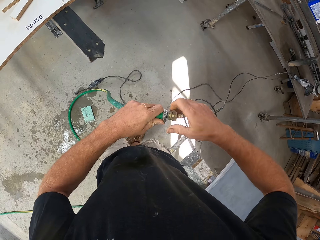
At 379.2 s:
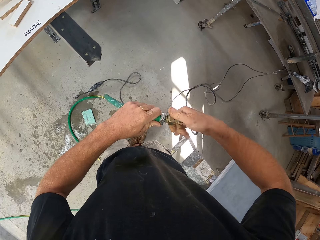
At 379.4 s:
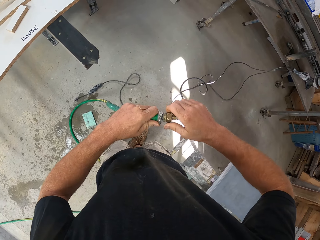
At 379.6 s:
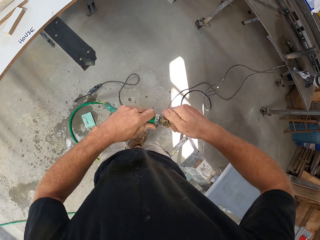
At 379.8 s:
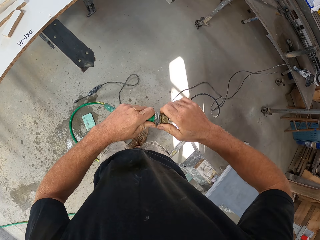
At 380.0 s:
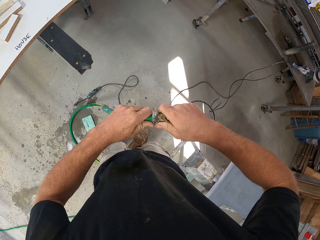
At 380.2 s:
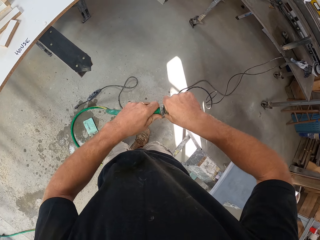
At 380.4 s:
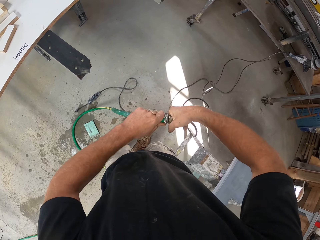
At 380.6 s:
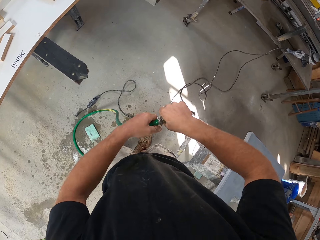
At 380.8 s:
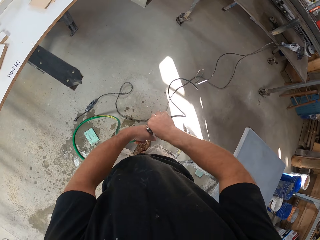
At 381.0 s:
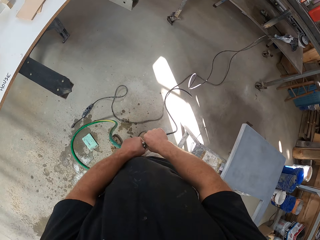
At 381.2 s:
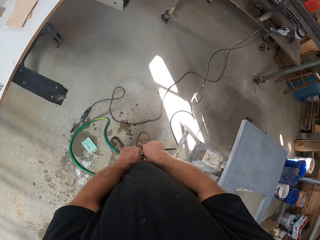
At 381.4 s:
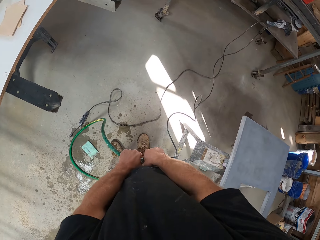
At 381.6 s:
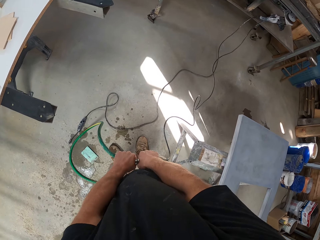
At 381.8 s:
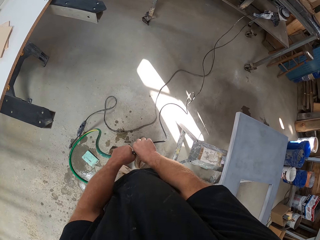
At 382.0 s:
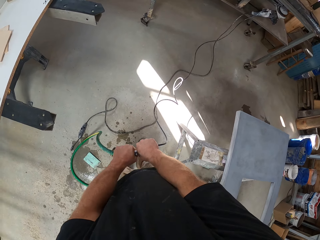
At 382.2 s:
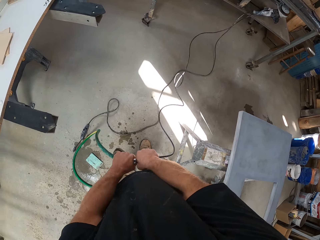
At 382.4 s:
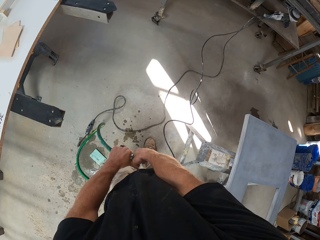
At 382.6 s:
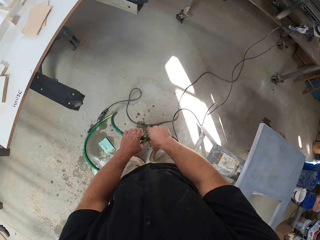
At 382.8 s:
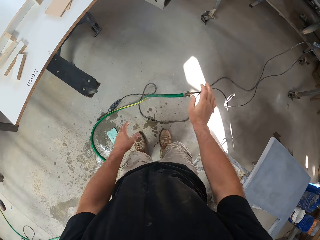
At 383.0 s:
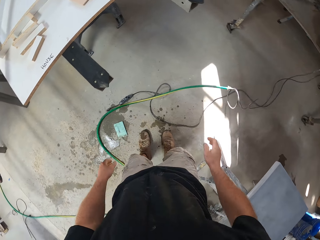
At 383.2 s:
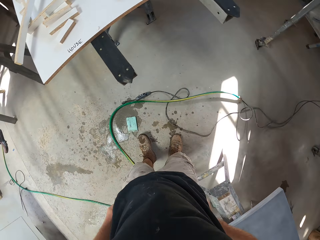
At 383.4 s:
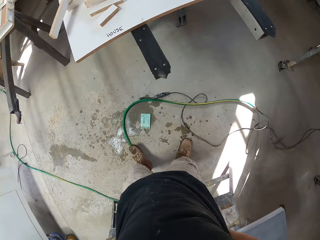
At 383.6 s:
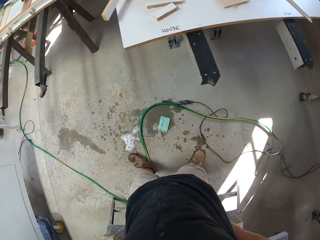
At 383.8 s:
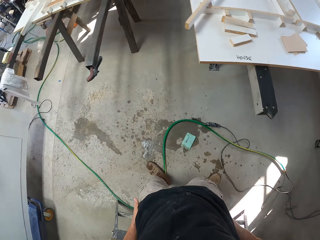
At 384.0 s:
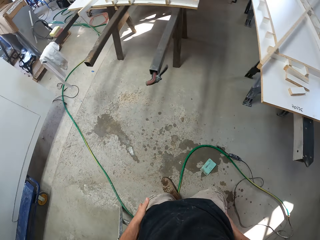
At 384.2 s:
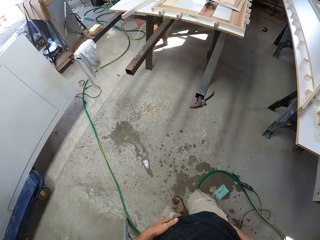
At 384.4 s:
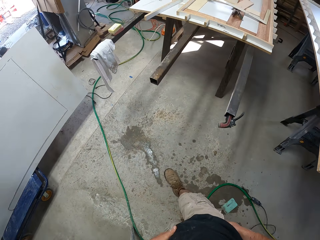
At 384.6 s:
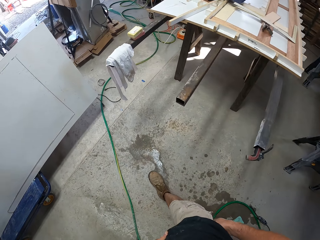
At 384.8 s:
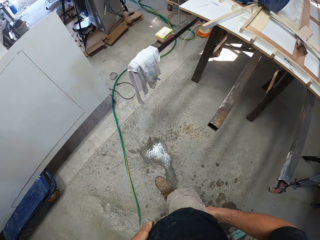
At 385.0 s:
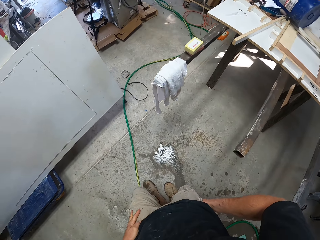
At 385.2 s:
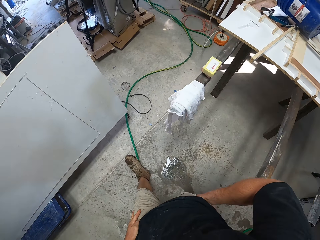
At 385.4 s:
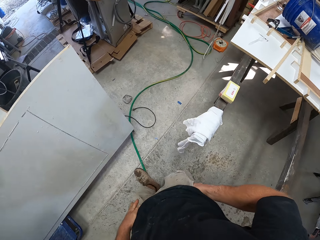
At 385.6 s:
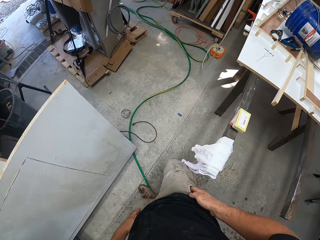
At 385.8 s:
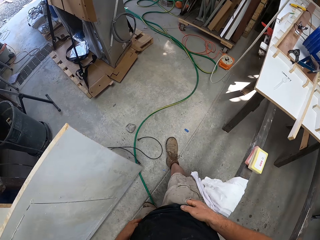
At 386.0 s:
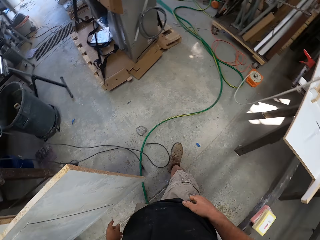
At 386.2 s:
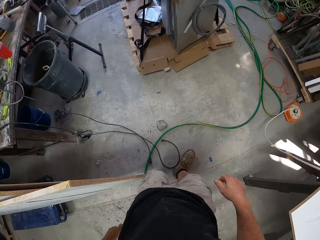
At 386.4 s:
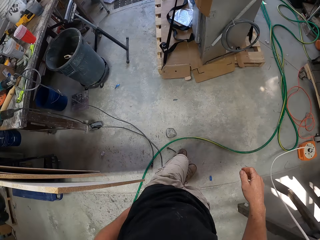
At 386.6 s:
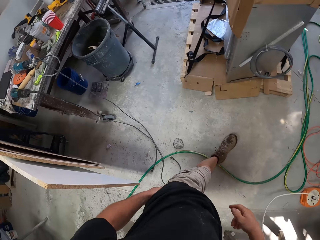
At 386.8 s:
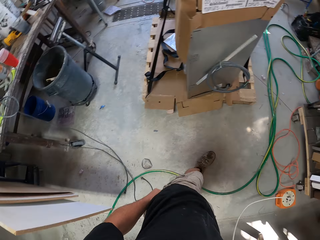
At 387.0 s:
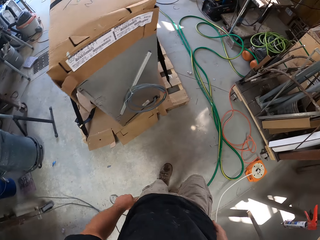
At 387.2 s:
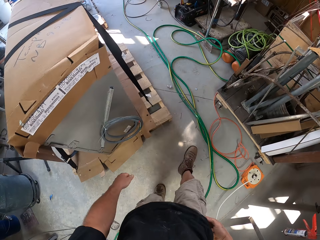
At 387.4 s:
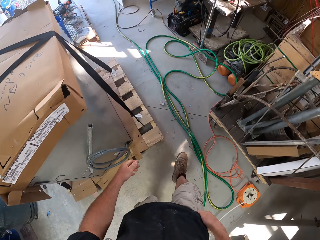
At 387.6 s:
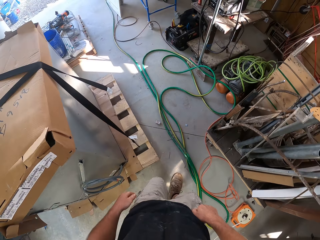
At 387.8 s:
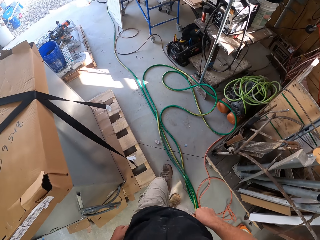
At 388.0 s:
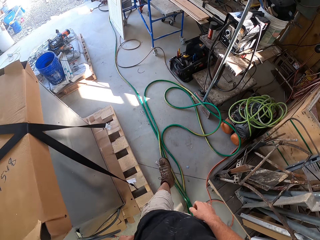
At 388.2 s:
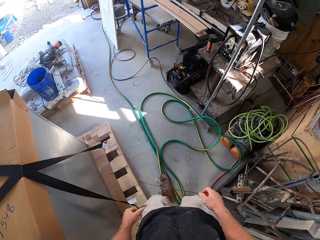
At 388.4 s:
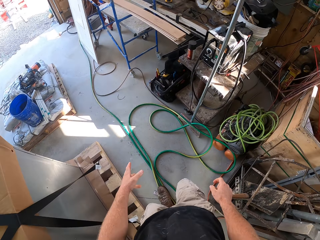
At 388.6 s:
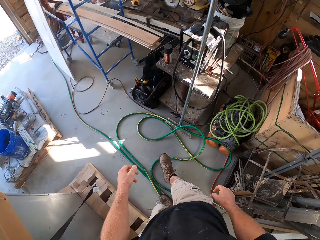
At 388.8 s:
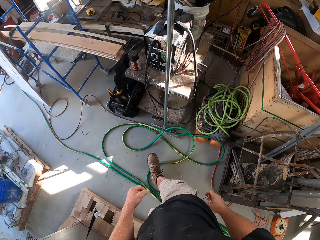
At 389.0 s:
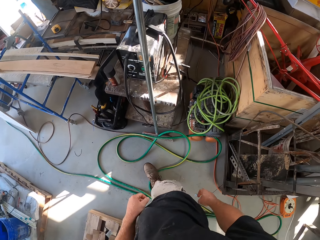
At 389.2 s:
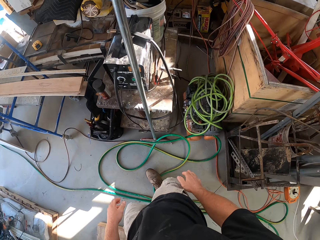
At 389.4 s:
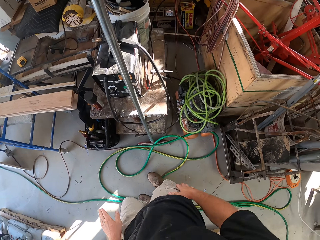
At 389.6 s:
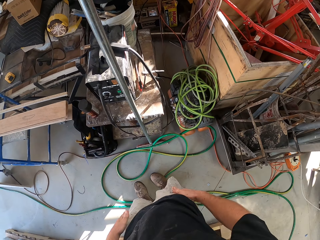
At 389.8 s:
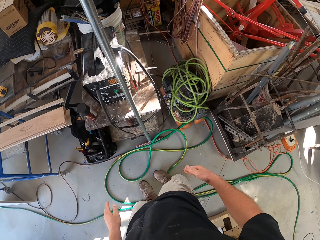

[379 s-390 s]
The camera wearer drops the water hose and cable on the ground. He cleans his hands on his shorts. He walks around the workshop. He puts his hand in his pocket.

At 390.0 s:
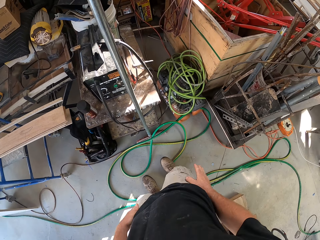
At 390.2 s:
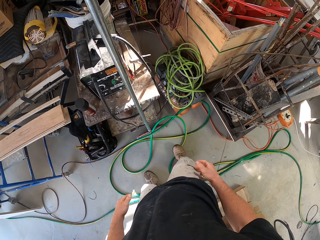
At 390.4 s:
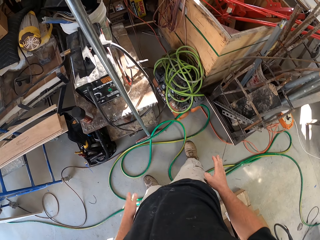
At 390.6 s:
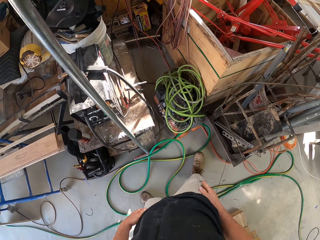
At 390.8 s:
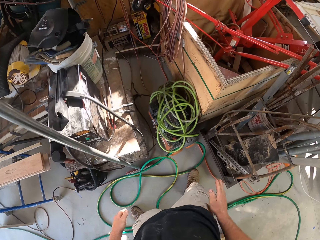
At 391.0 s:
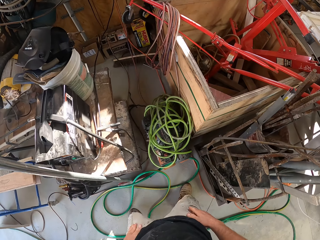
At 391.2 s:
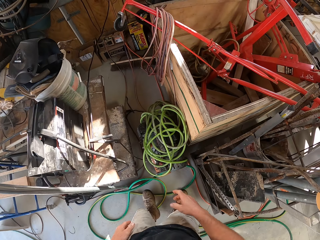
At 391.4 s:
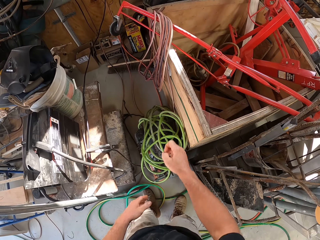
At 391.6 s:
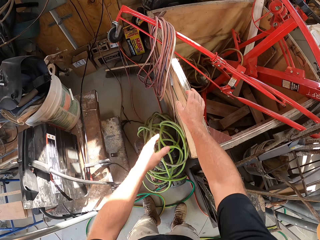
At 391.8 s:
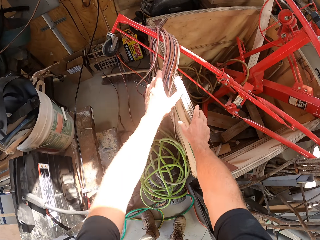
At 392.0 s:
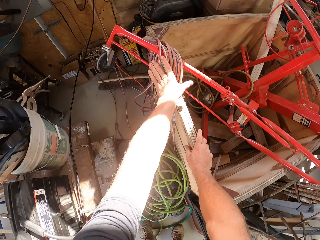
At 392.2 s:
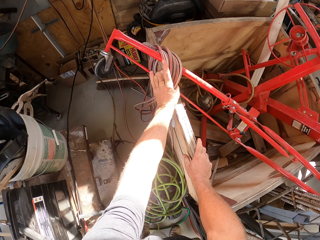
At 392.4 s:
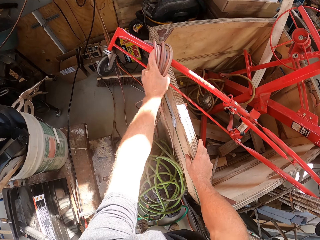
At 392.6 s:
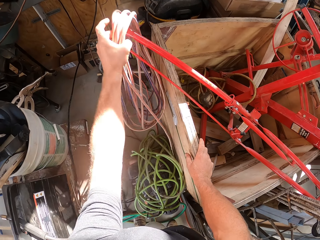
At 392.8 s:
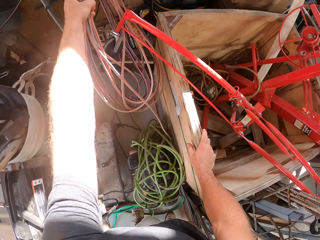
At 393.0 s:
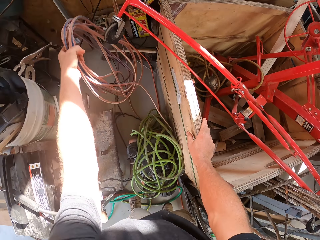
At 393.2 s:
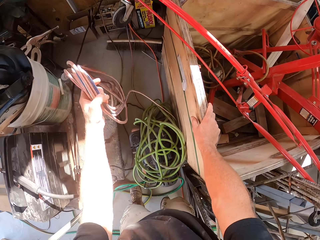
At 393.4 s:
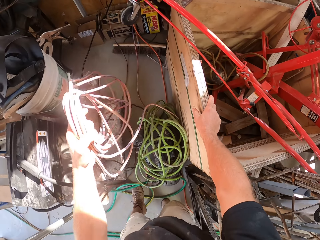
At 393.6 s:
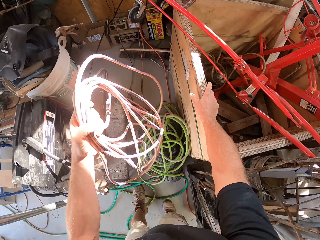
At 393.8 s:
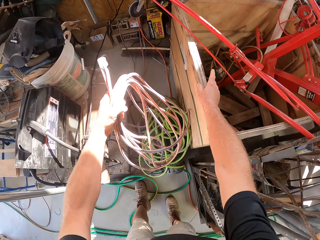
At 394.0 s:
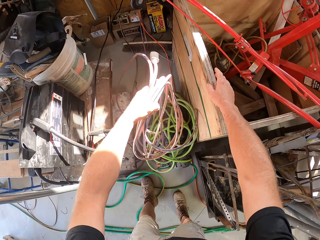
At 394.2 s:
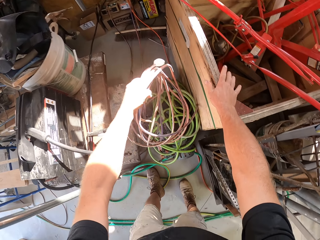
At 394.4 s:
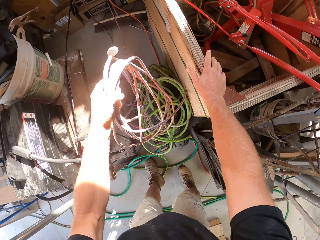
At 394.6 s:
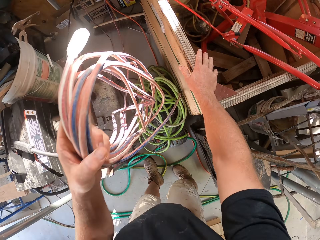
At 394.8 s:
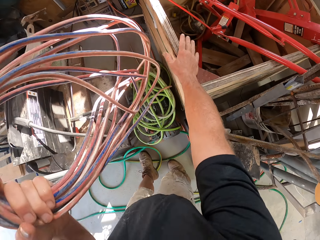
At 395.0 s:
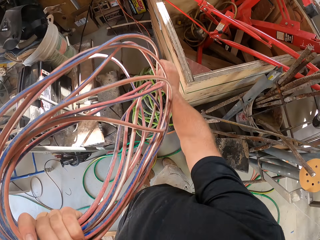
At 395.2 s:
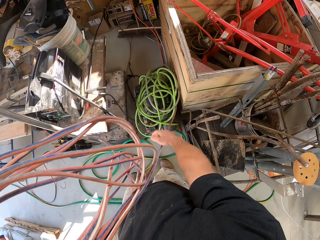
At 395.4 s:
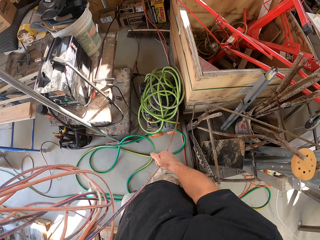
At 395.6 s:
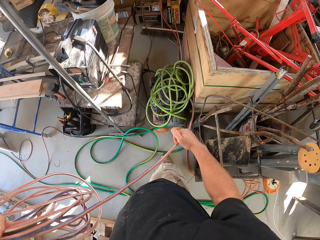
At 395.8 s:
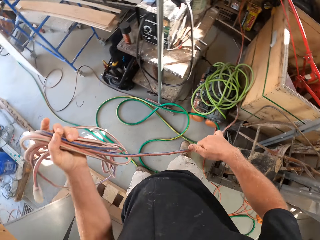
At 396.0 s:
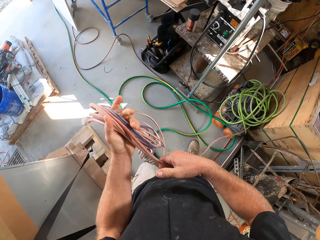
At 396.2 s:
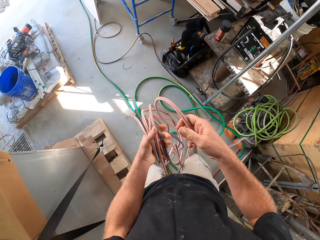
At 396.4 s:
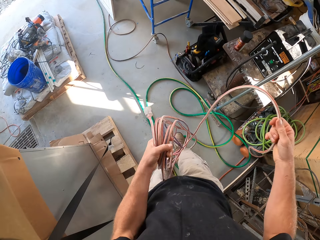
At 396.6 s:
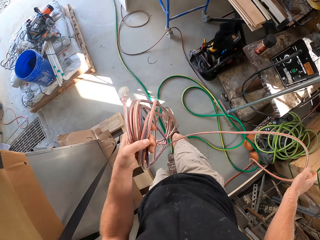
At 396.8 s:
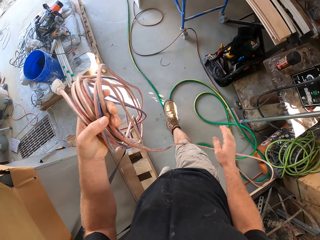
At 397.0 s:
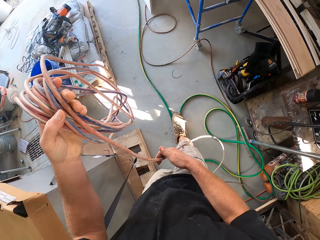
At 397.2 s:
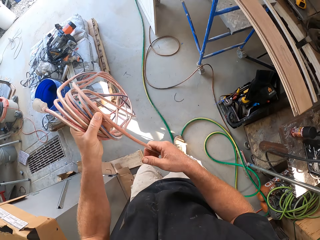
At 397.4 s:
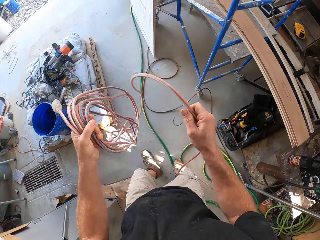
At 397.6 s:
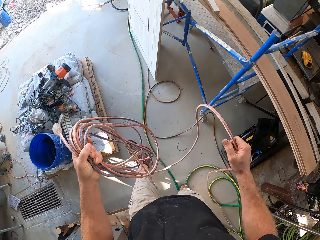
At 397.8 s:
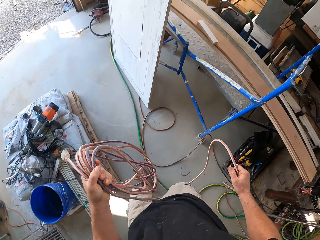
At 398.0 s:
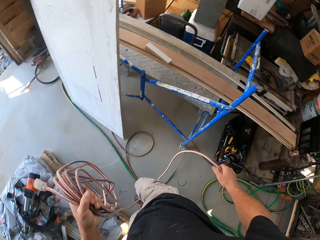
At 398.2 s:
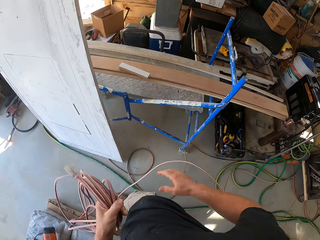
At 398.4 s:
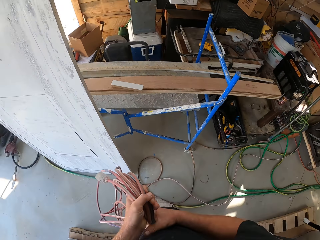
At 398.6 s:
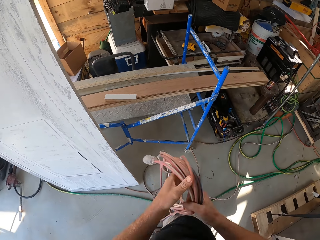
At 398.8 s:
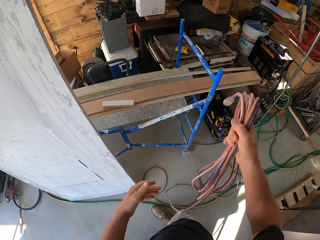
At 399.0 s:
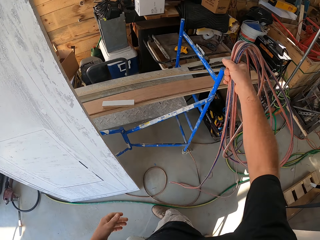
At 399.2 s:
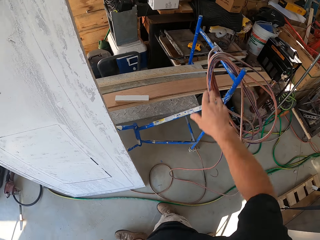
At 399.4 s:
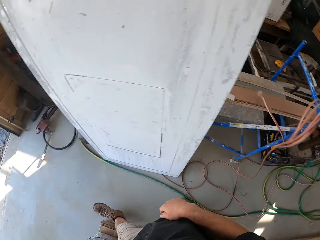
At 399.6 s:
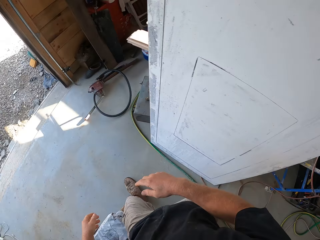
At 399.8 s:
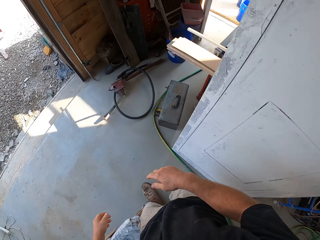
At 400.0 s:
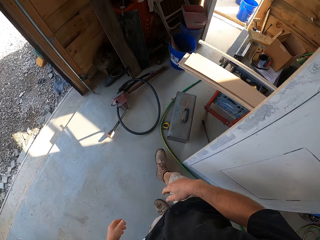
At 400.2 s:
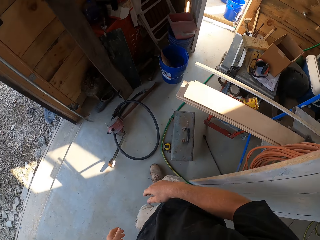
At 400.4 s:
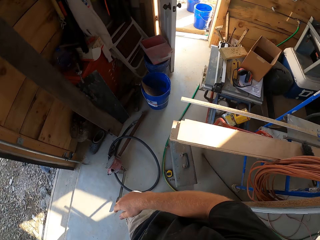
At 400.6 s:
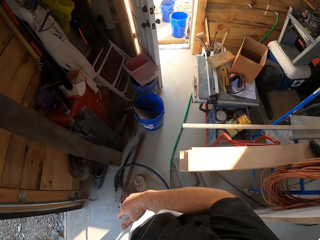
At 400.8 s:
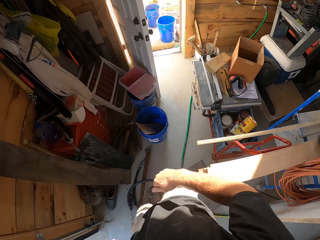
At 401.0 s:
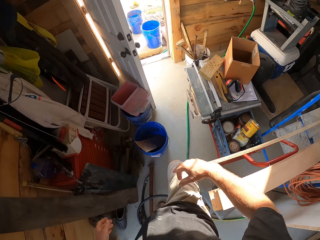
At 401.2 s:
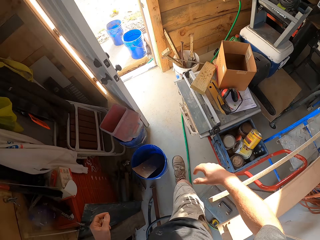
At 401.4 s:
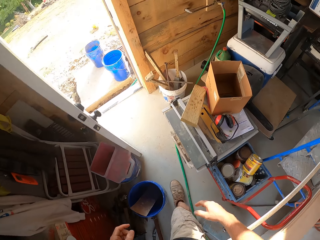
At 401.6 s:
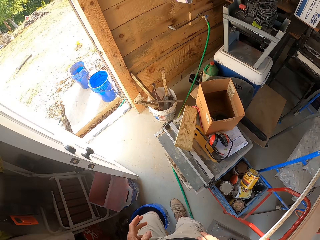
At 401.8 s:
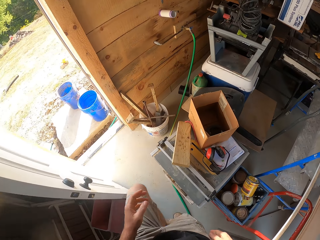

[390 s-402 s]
The camera wearer picks up a cable roll from a rolling stand. They untangle the cable, pull the cable and carry the cable. They hang the cable on a shelf. They walk around the workshop.
